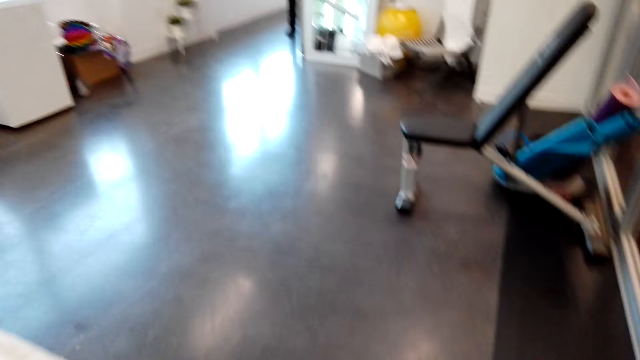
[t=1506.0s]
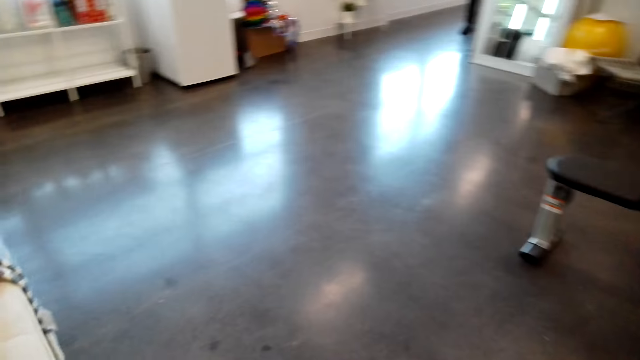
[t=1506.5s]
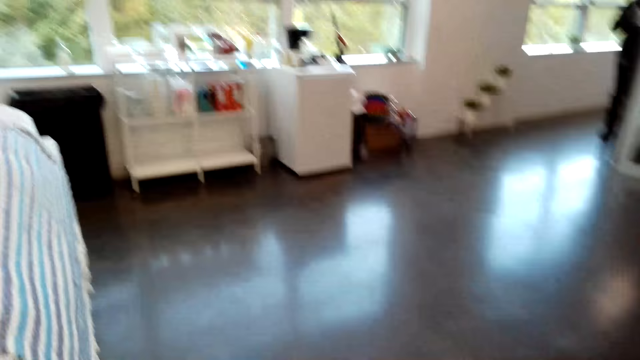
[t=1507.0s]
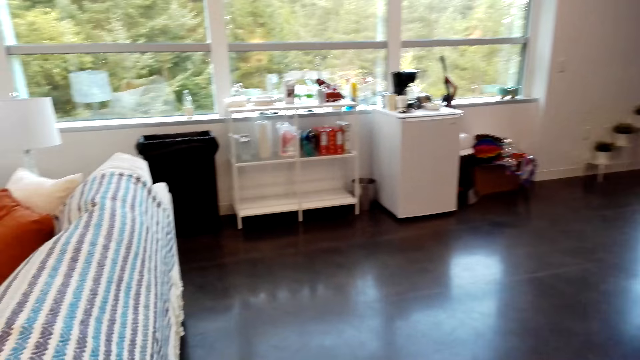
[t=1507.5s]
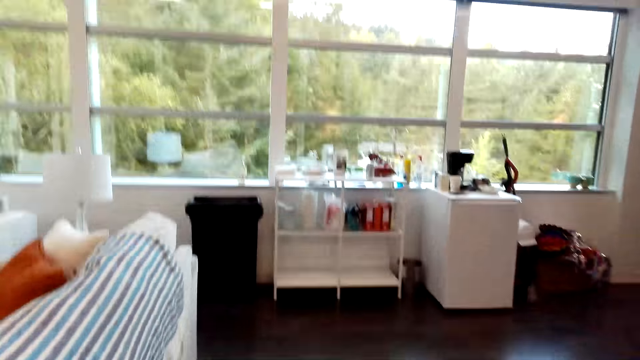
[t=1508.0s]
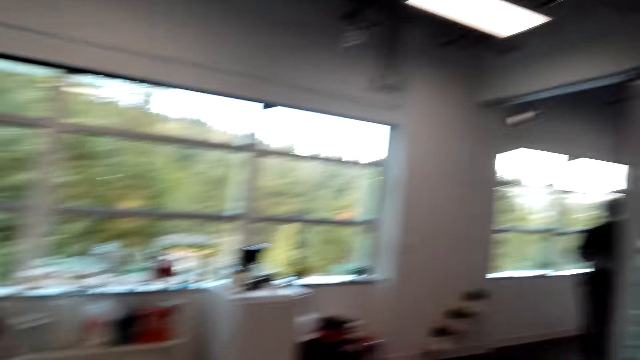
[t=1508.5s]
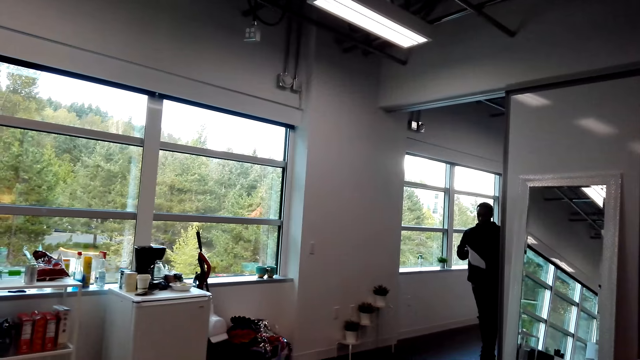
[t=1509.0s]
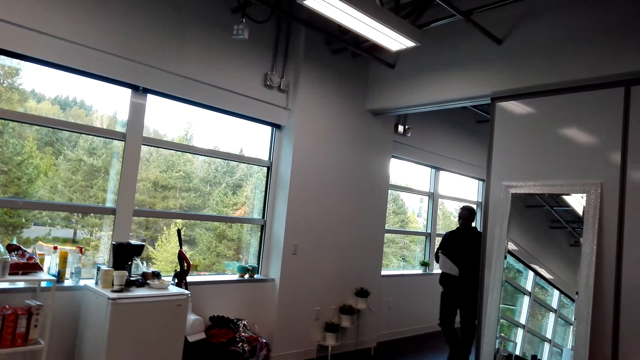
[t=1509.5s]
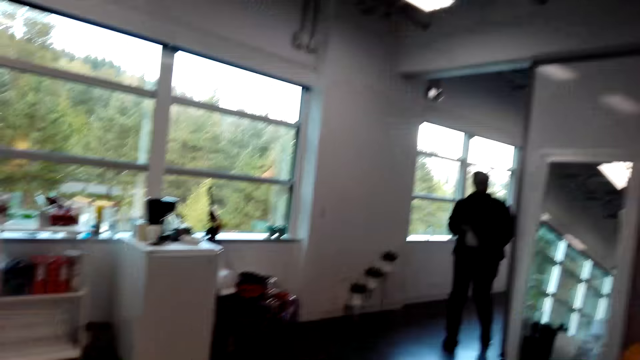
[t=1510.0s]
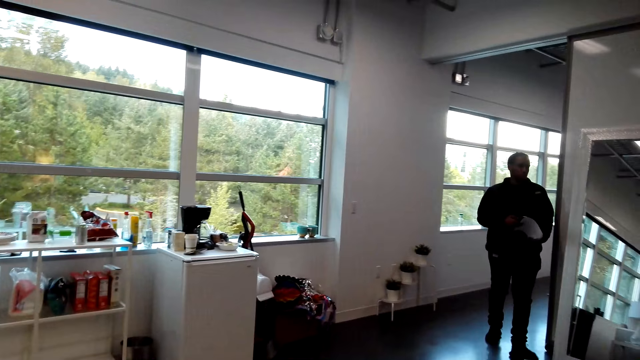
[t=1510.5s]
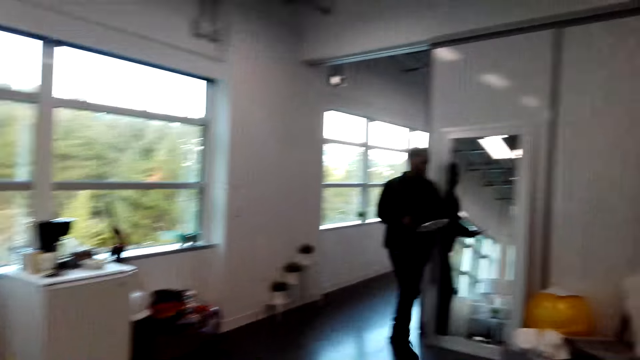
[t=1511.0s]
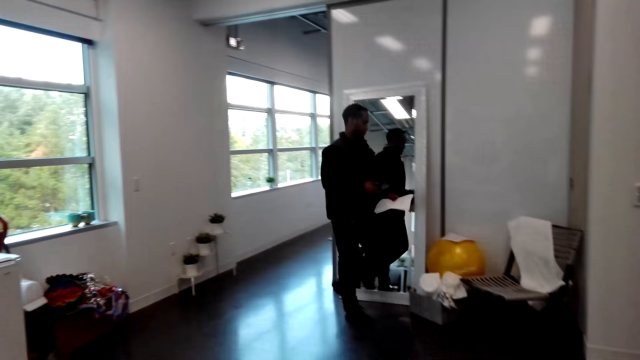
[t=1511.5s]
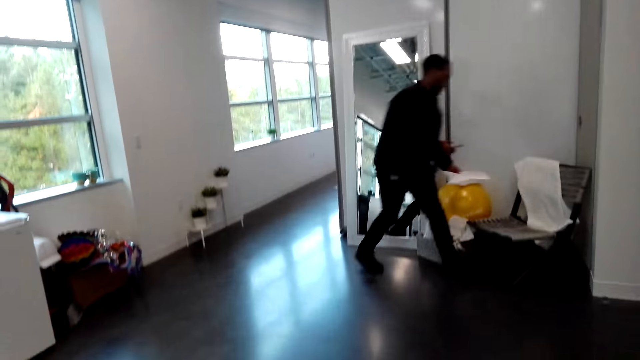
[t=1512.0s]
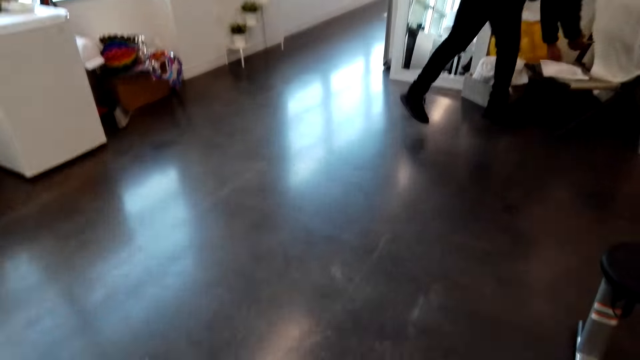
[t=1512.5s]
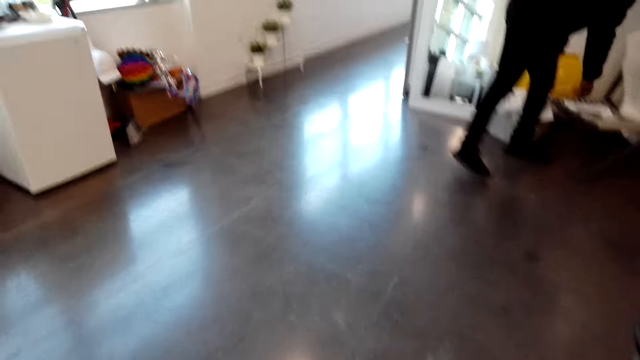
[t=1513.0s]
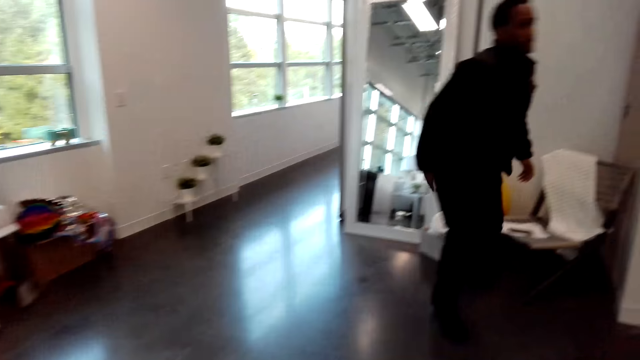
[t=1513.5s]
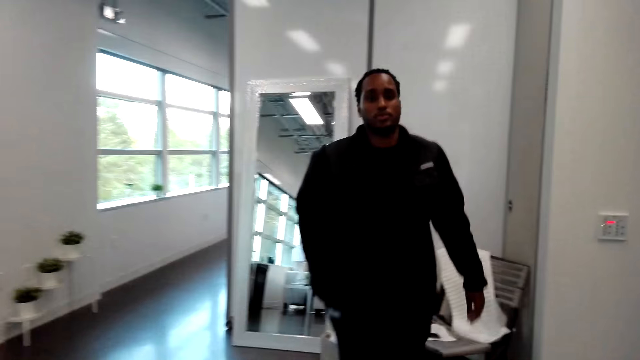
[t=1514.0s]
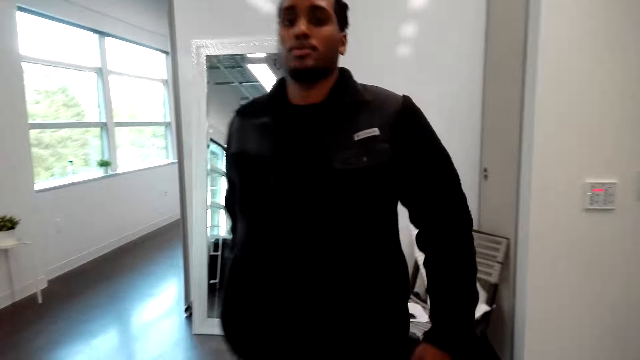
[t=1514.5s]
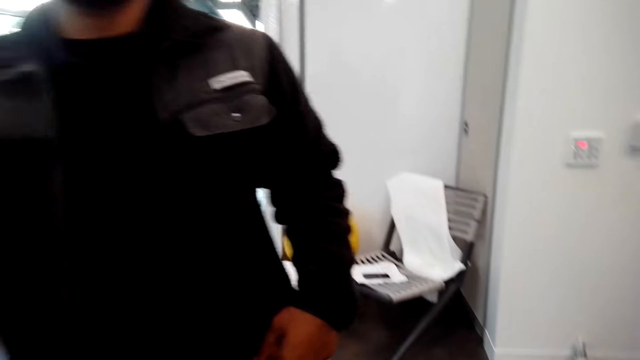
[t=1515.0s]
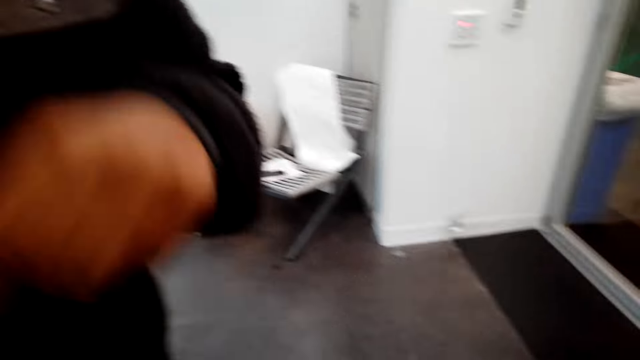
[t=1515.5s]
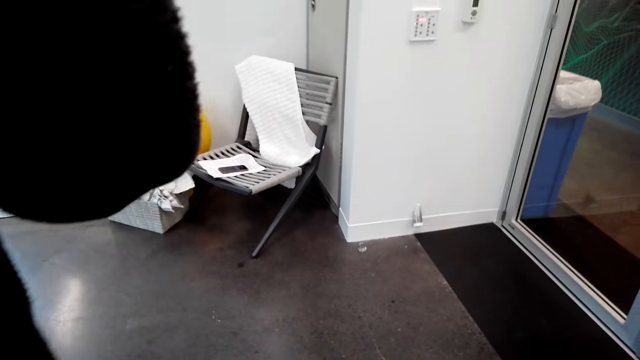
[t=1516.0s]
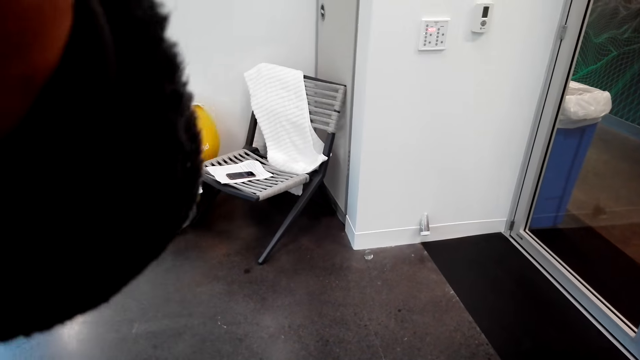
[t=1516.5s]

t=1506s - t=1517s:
The camera wearer walks. A man walks around the apartment. The man puts the paper on the chair. The man puts the phone on the paper. The man walks around the apartment.

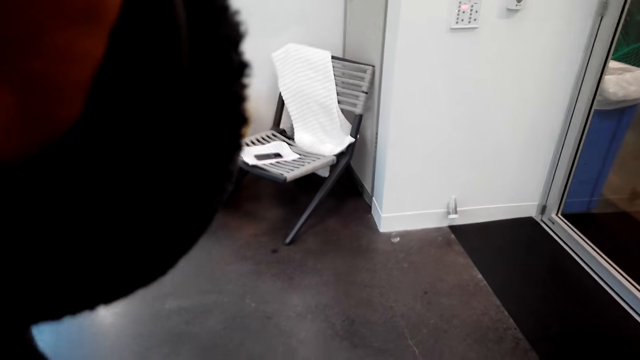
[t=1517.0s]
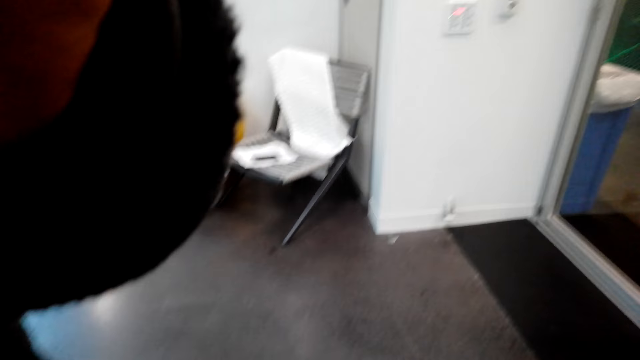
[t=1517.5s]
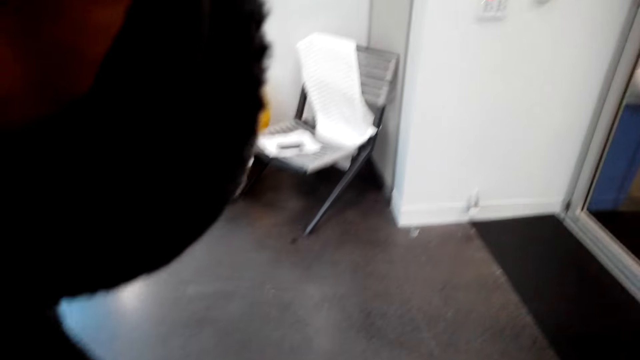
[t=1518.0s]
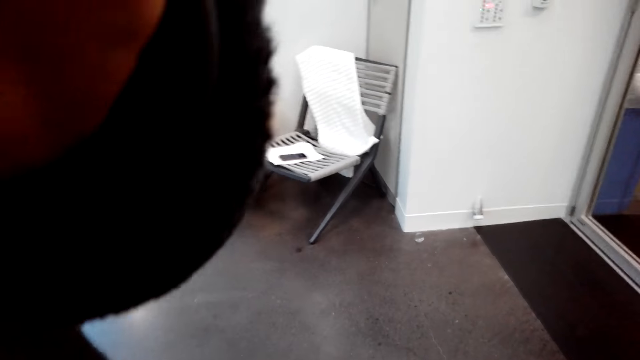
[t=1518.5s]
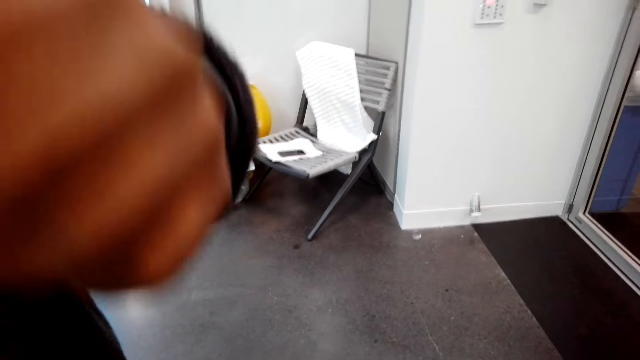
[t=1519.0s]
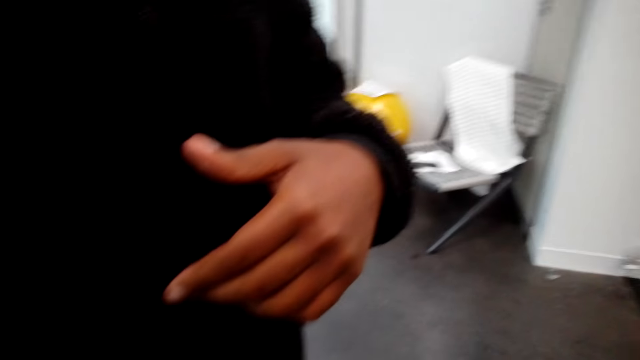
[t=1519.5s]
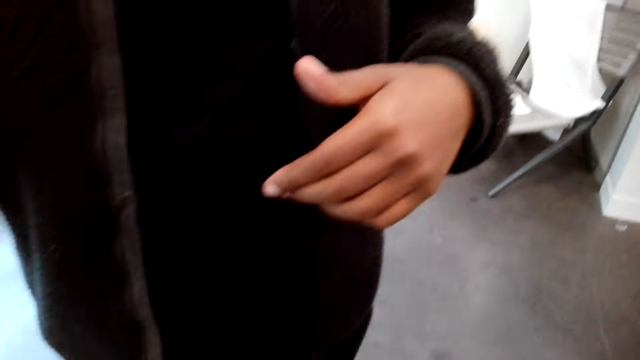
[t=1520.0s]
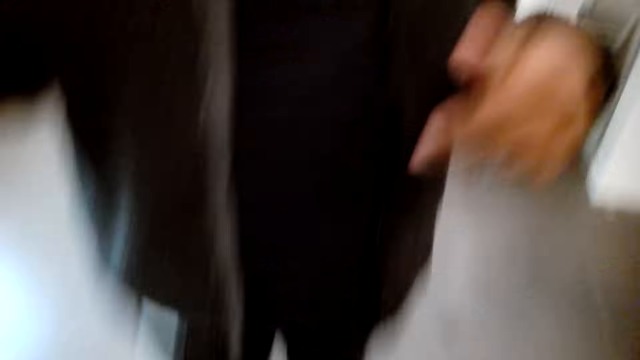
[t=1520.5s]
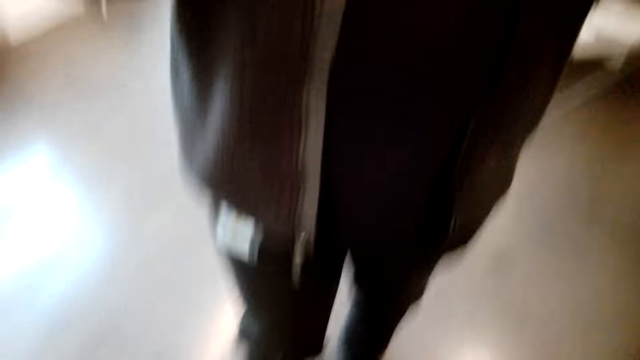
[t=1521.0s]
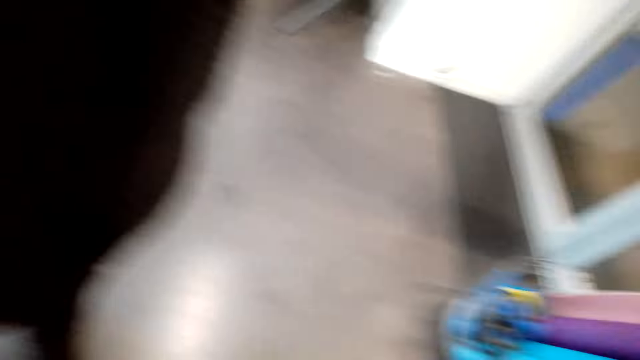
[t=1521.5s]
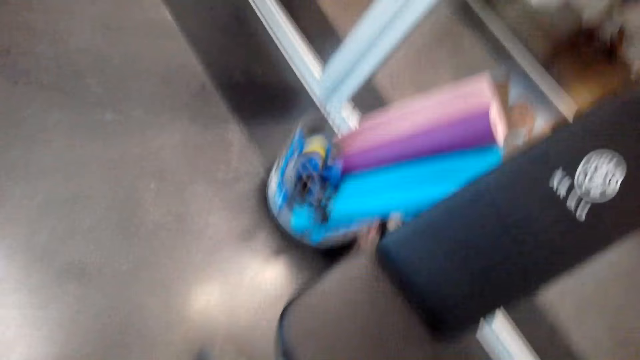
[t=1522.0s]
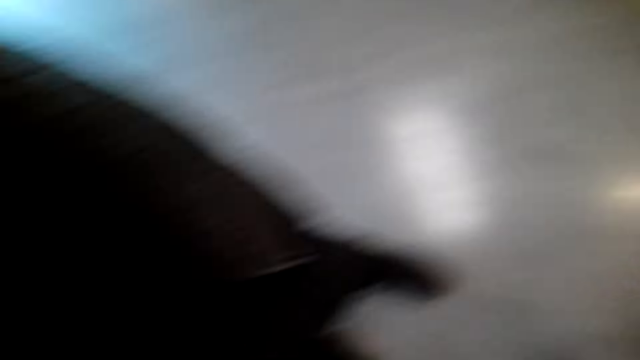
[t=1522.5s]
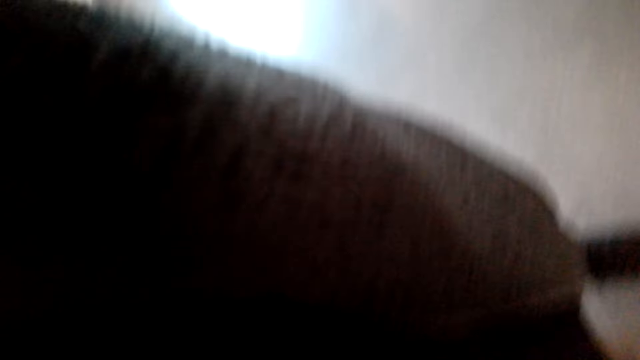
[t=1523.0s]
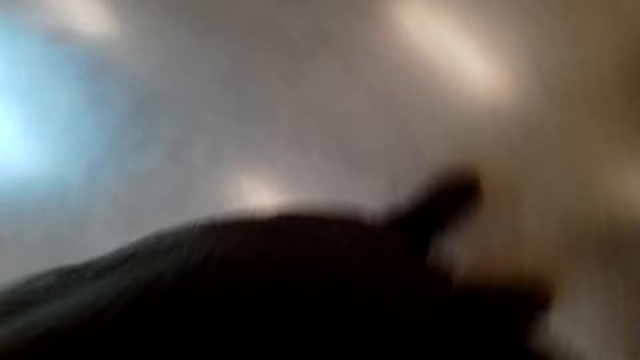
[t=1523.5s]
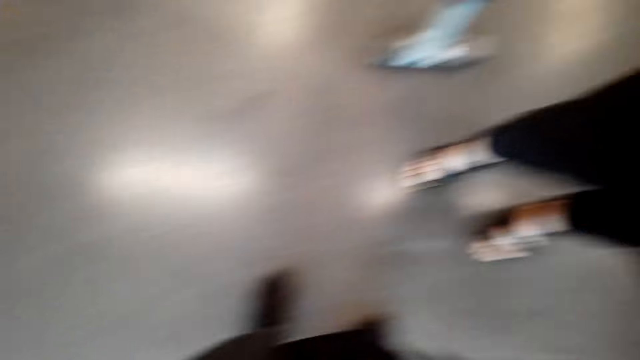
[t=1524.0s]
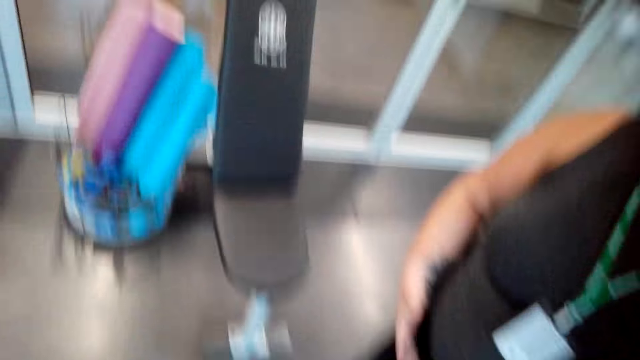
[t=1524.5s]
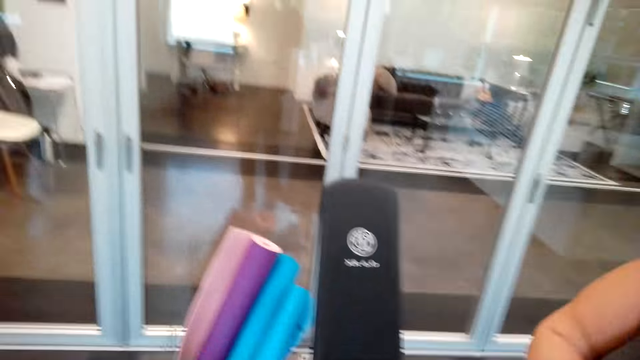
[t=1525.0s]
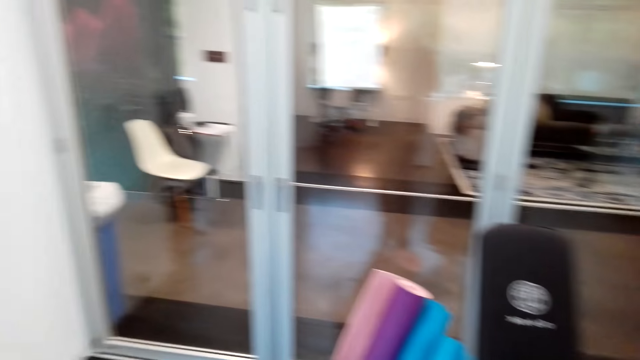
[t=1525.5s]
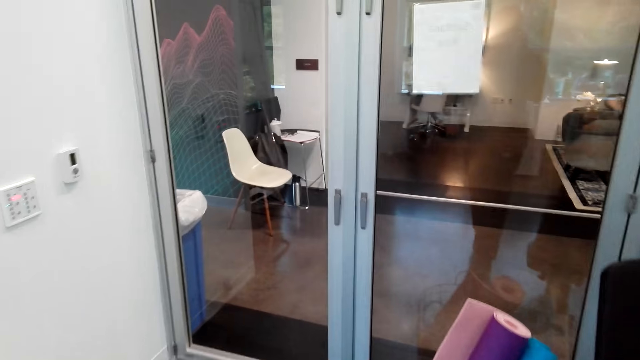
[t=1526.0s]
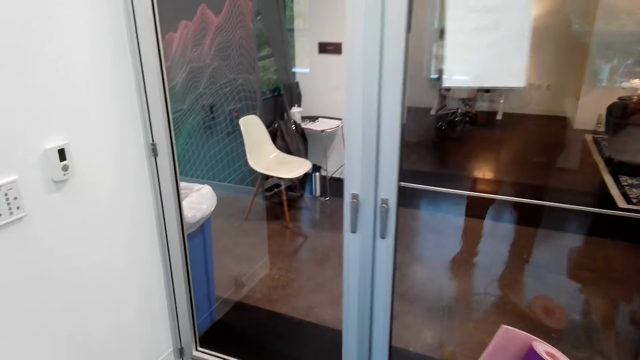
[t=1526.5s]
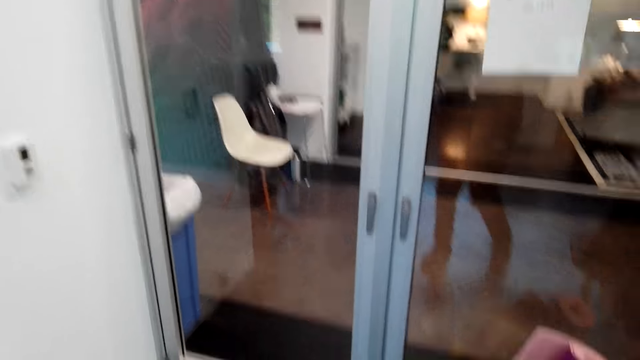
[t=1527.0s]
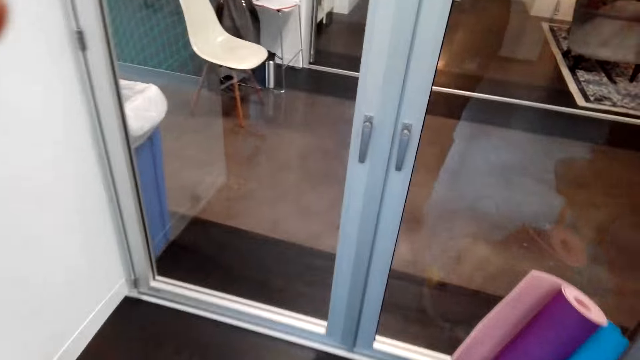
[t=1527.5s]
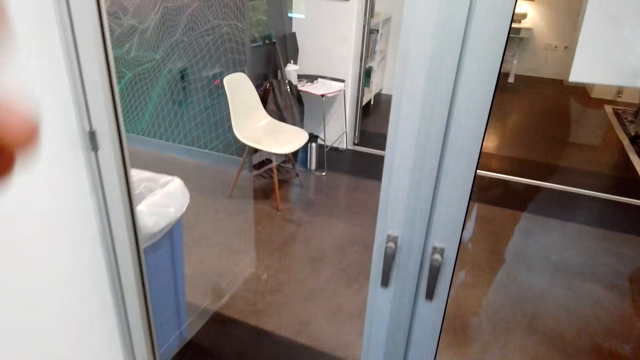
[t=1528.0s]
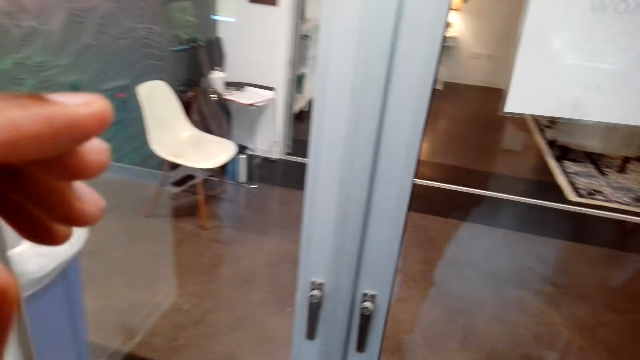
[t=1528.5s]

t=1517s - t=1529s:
A man touches the camera. The man adjusts the camera. The camera wearer takes off the camera. They put on the camera.
